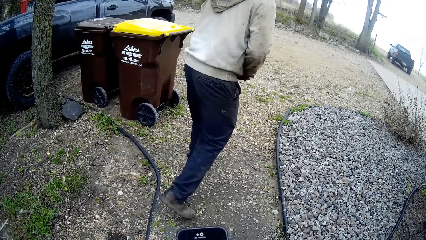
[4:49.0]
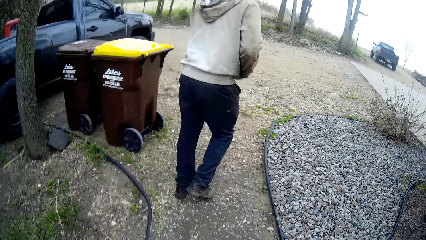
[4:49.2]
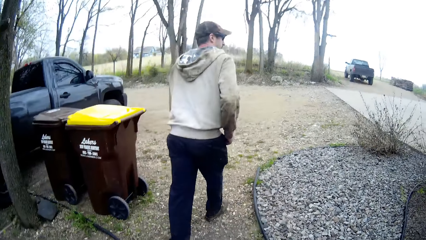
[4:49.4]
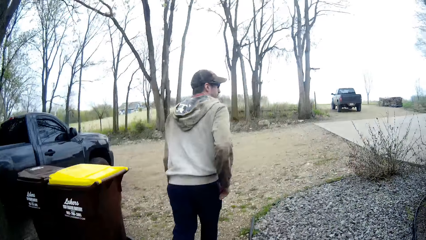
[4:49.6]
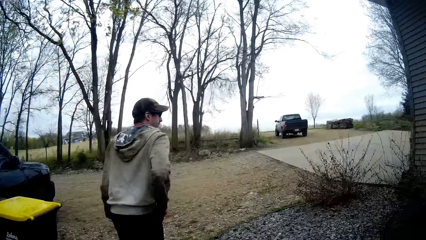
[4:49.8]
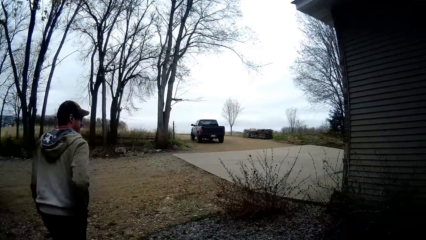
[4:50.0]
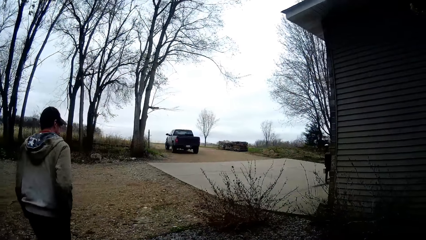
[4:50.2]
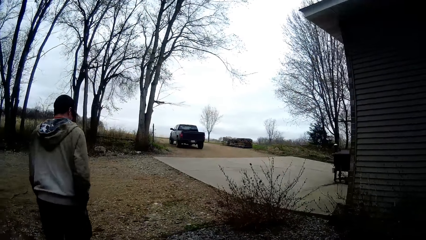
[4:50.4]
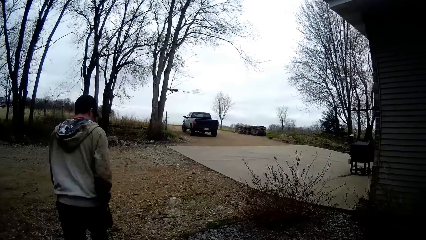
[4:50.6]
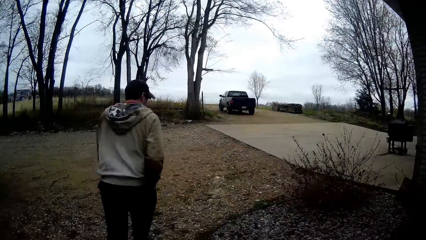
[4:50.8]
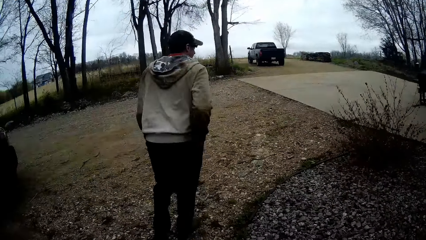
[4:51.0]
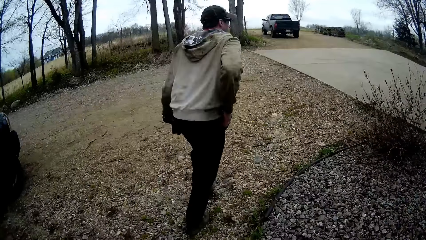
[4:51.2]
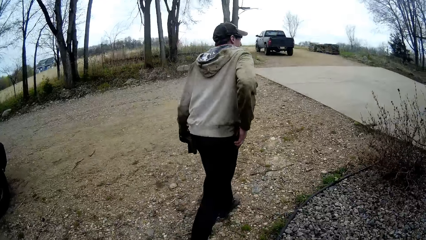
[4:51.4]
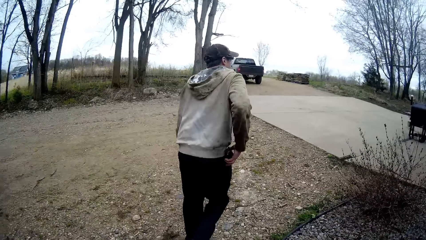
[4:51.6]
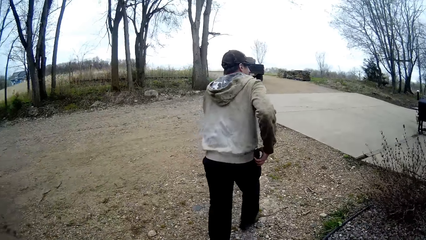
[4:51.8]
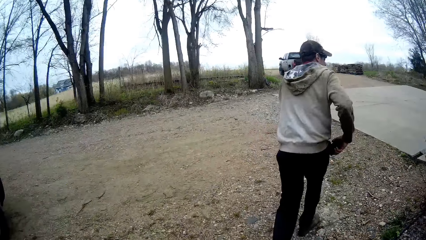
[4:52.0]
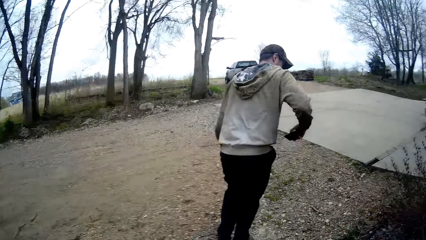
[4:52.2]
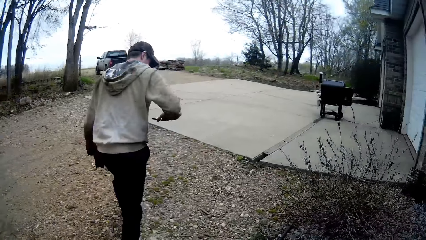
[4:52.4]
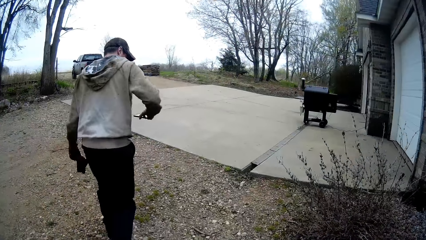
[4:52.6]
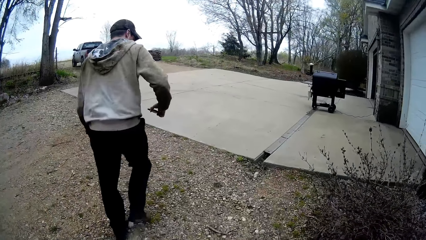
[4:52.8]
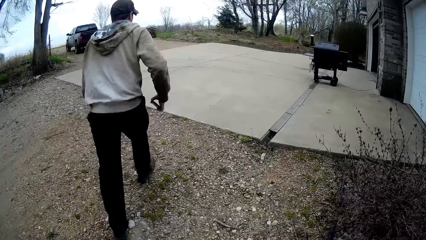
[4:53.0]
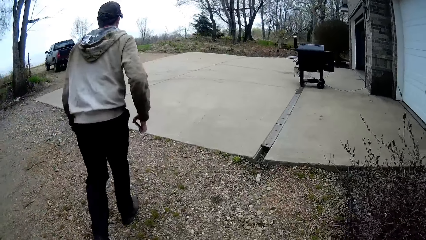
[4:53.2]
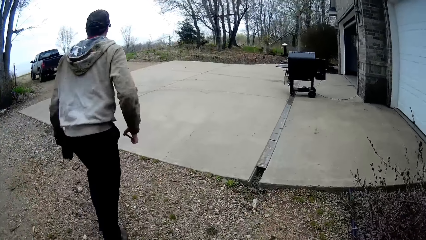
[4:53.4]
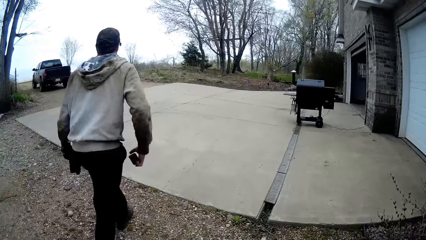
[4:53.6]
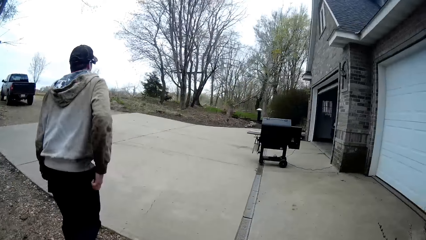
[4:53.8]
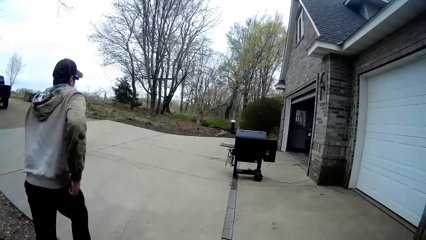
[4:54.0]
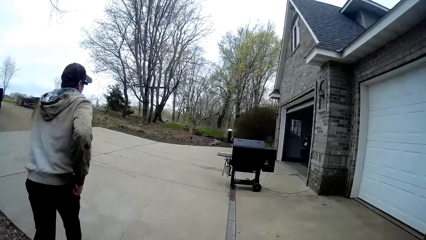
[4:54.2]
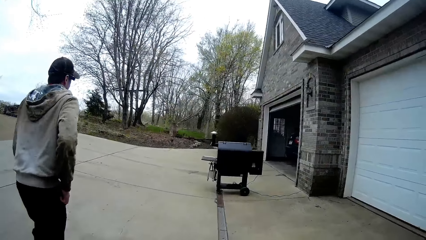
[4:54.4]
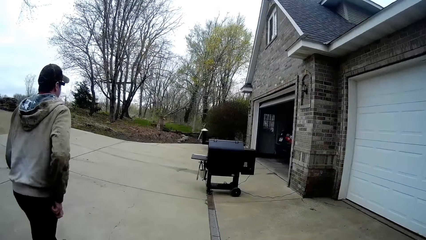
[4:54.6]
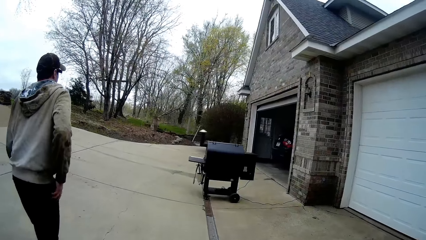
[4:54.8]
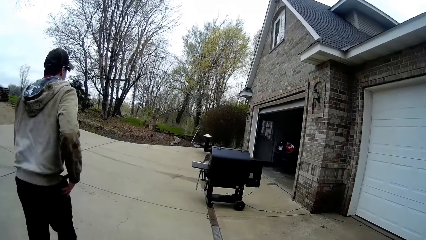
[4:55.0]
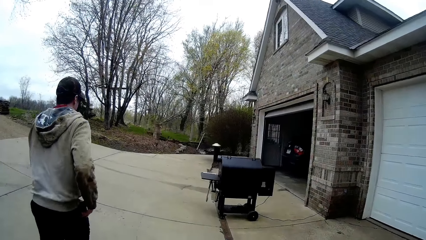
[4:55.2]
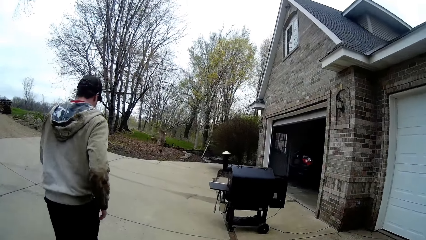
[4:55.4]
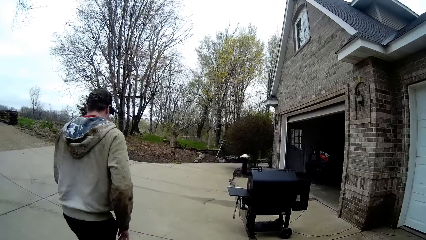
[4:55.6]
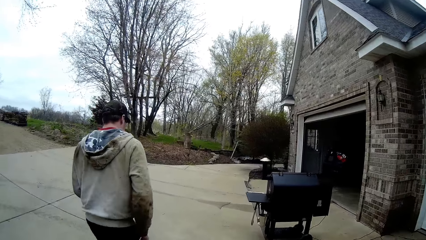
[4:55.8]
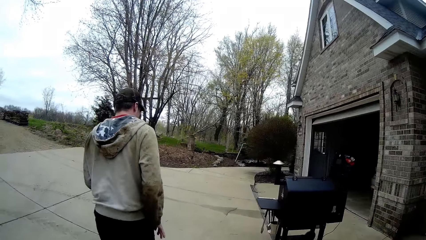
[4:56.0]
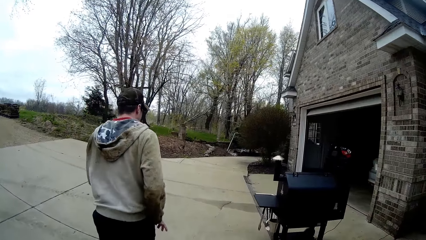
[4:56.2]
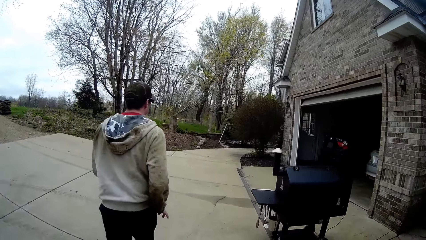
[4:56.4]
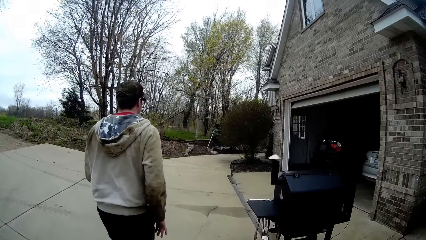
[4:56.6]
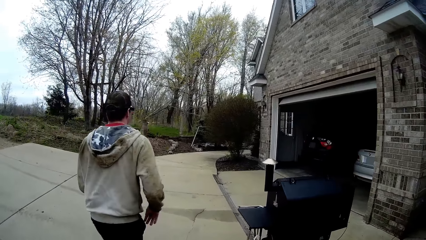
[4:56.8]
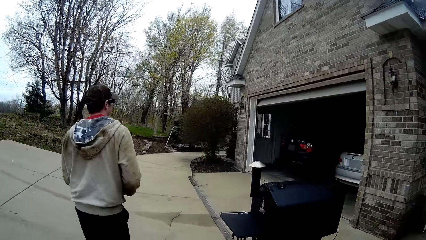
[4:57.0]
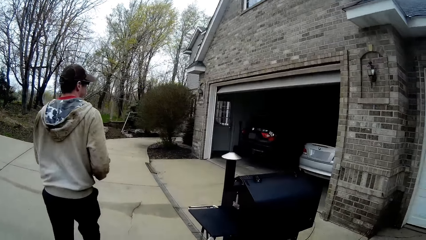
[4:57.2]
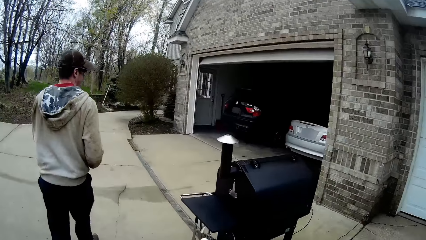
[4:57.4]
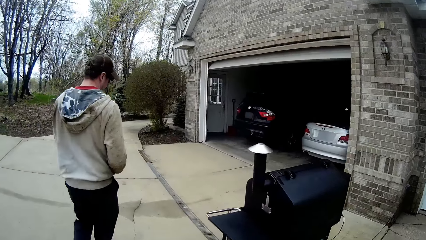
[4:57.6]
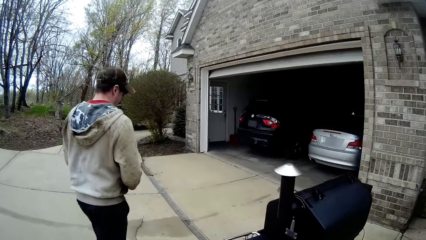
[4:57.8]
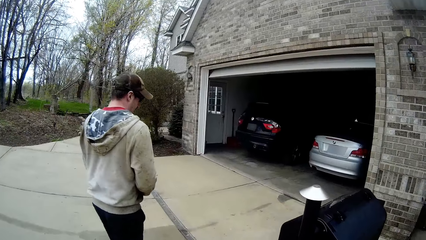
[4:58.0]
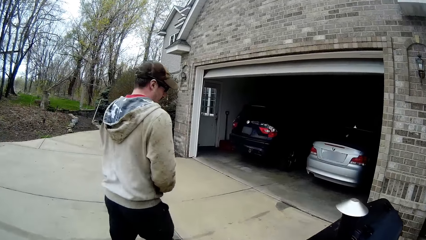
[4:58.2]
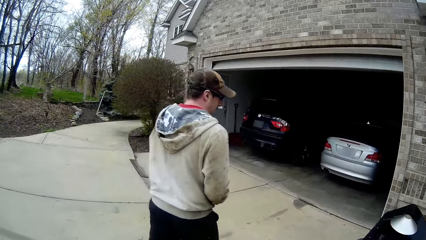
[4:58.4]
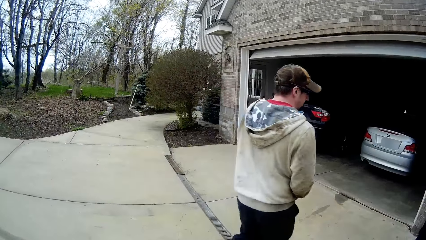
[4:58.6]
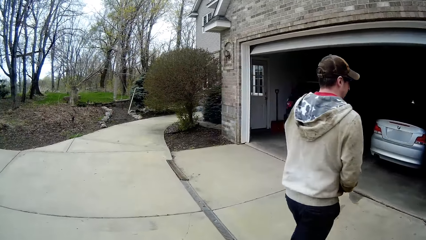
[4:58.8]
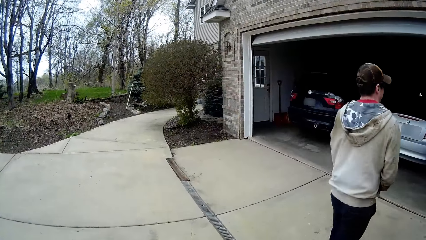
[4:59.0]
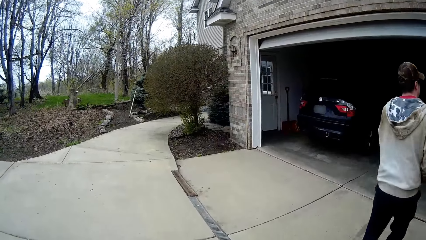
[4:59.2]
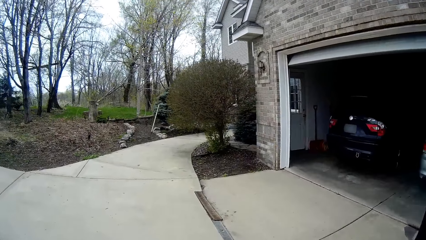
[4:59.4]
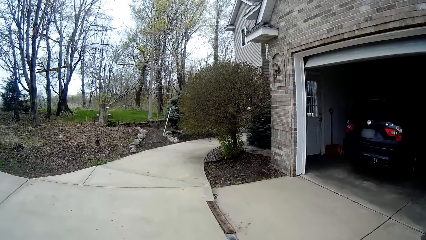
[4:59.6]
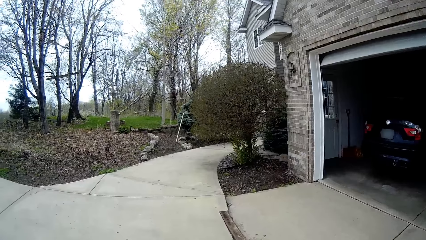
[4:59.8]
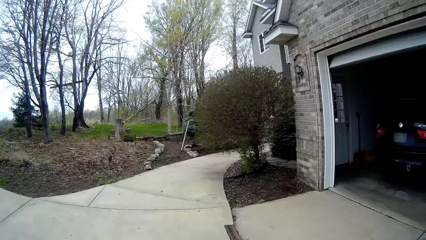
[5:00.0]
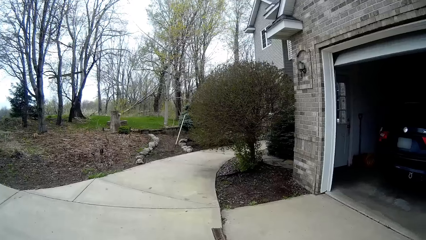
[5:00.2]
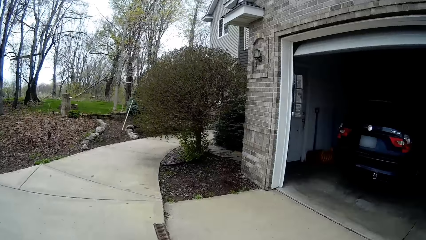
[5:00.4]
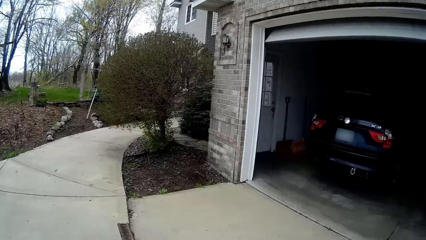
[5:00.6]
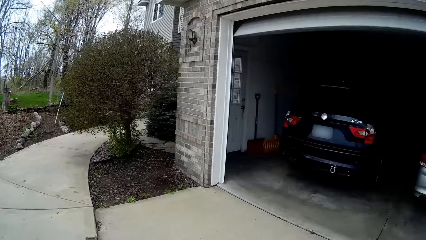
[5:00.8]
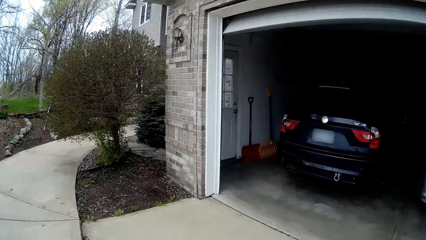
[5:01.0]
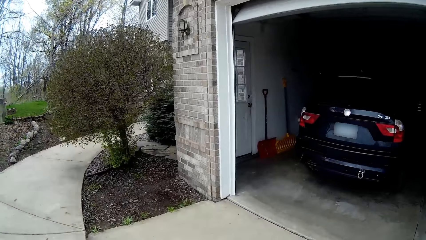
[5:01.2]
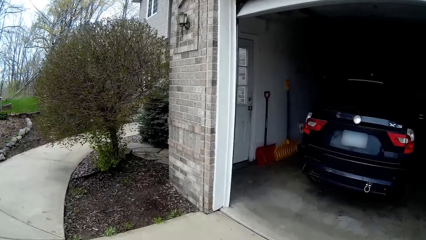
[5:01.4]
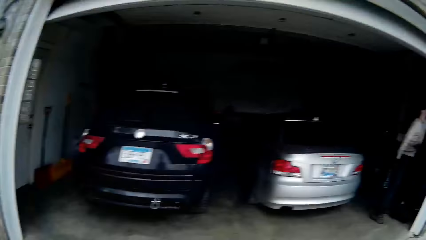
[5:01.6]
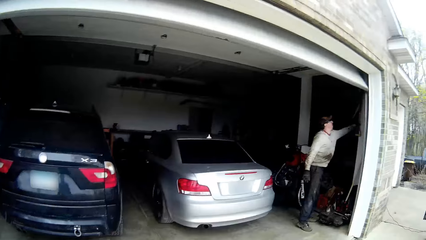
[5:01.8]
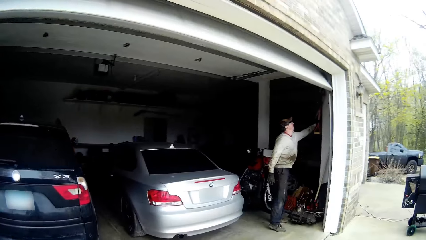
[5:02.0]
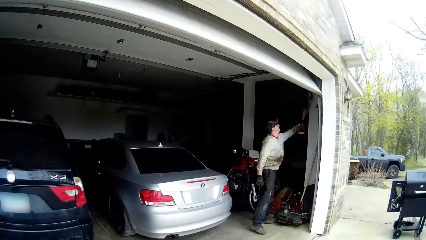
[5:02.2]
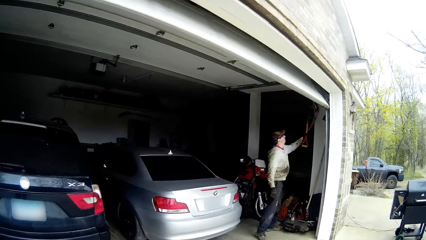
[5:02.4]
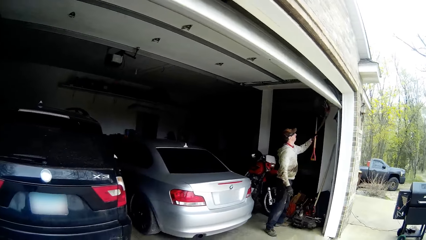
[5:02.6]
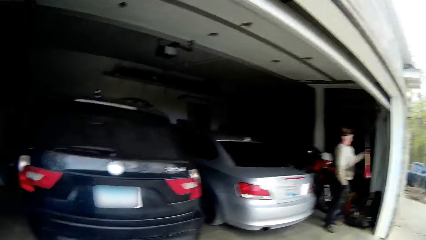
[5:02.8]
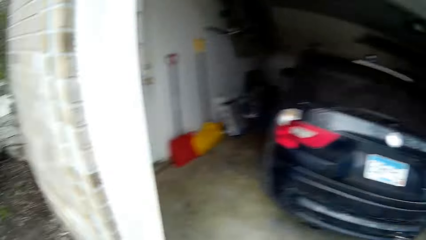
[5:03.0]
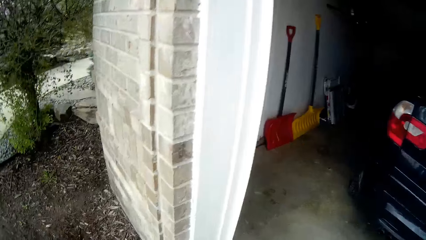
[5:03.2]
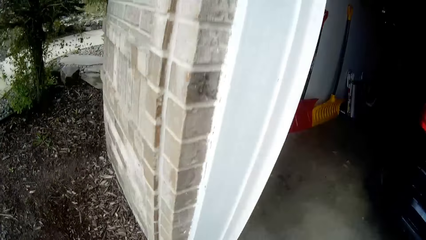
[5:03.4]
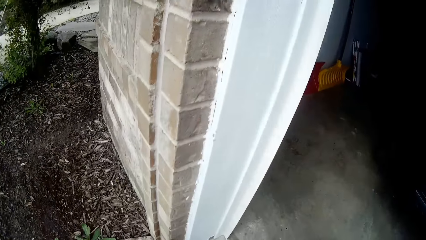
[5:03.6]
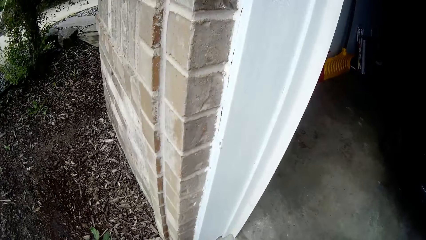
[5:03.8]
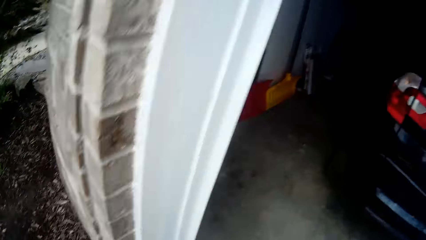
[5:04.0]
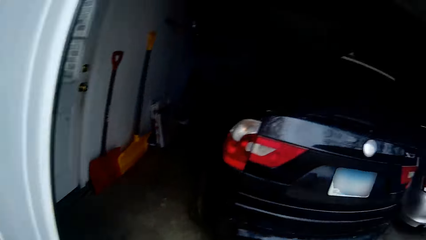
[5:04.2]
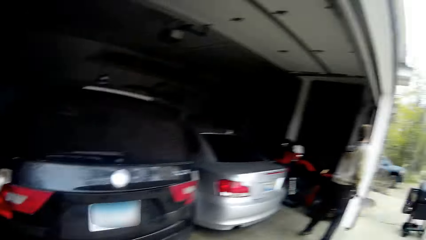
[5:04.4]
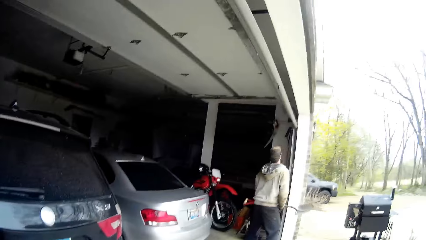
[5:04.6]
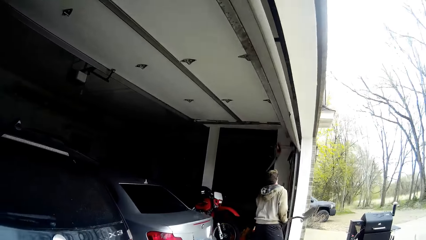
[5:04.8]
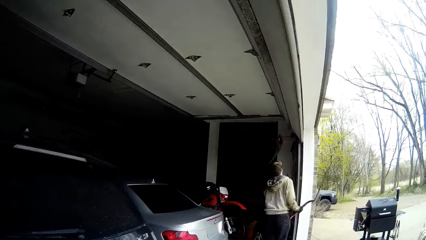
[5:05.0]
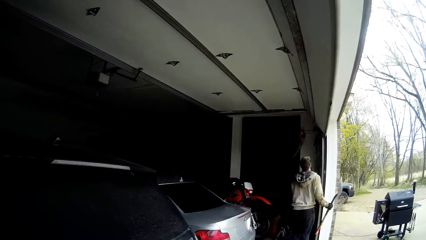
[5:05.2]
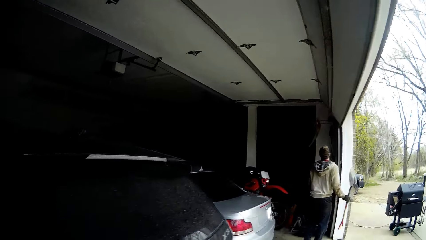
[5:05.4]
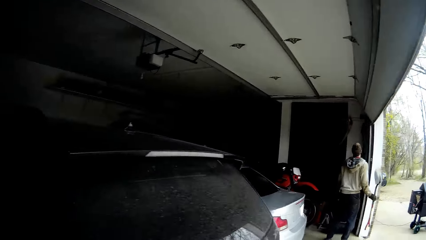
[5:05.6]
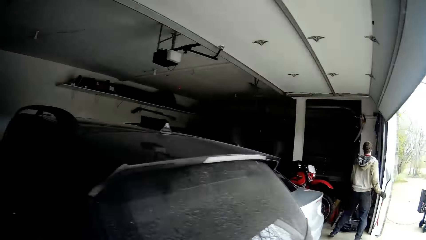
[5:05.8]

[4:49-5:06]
The man brings out a phone from his pocket with his right hand. The man puts the phone in his pocket with his right hand. The camera wearer walks into the house. The man walks into a garage from the backyard. The camera wearer converses with the man. The man picks up a shovel with his left hand from the garage. The camera wearer drops the bucket in her hands on the floor. The man holds the shovel with both hands.
